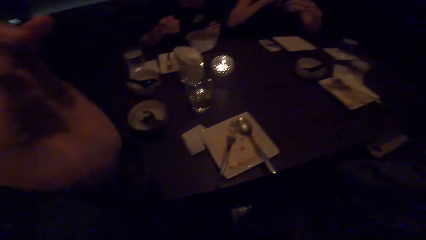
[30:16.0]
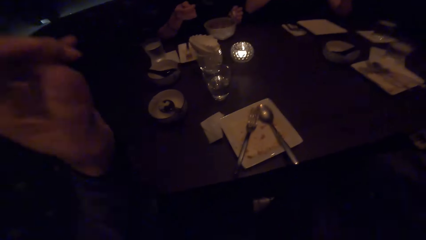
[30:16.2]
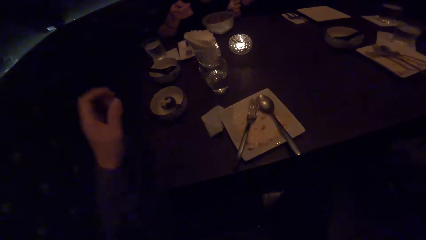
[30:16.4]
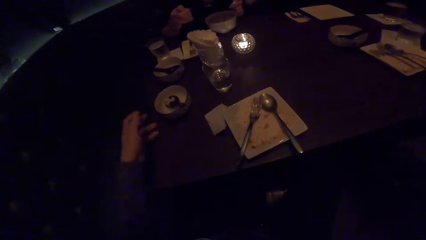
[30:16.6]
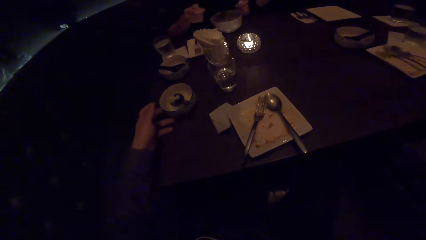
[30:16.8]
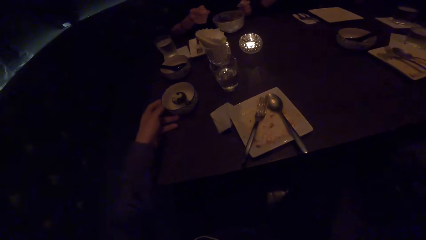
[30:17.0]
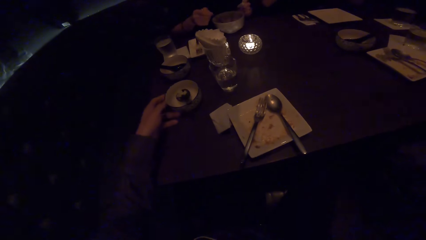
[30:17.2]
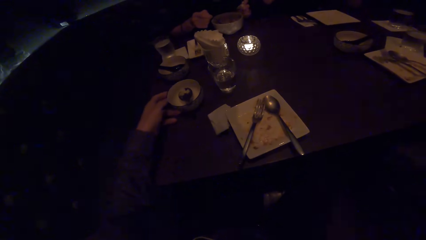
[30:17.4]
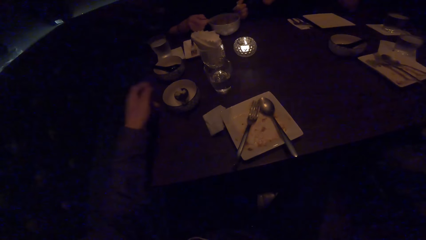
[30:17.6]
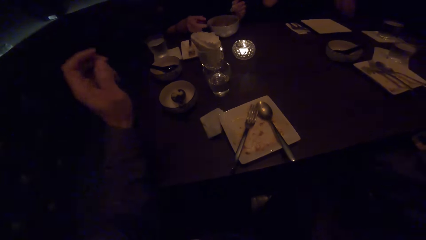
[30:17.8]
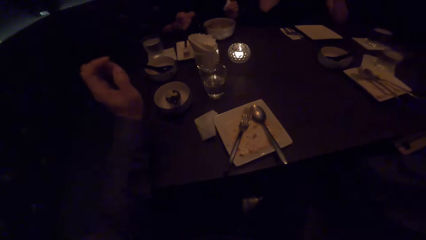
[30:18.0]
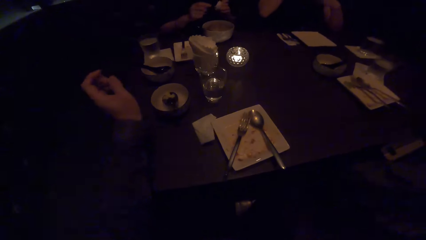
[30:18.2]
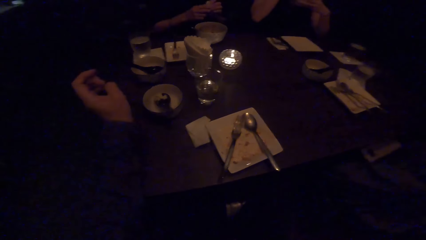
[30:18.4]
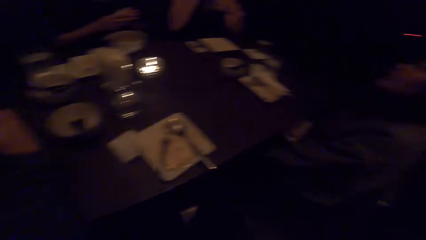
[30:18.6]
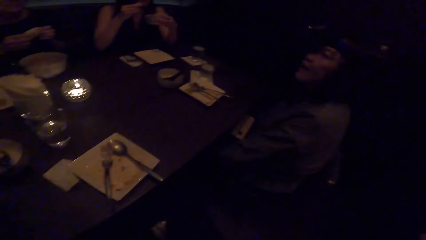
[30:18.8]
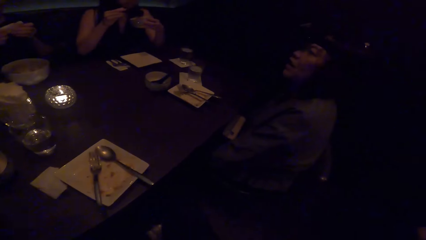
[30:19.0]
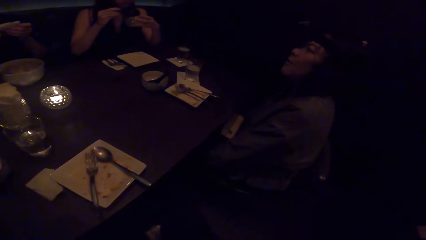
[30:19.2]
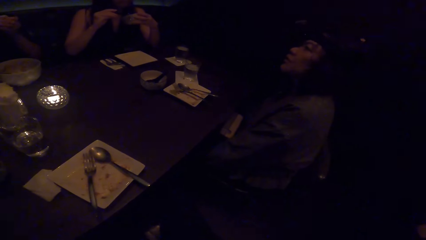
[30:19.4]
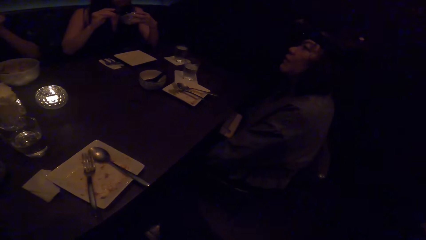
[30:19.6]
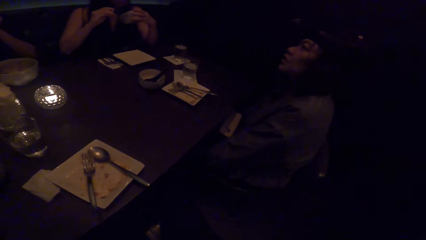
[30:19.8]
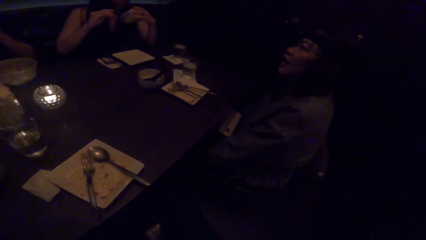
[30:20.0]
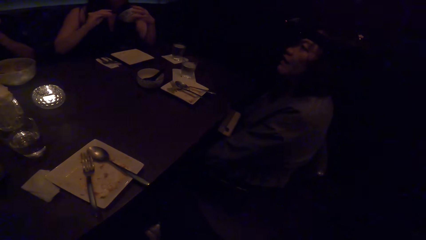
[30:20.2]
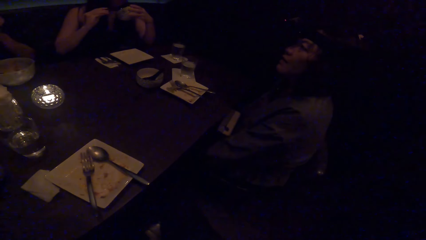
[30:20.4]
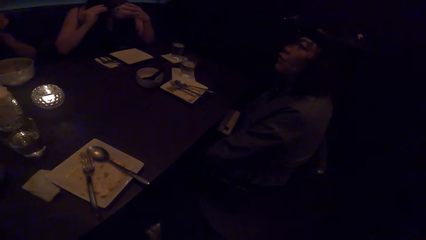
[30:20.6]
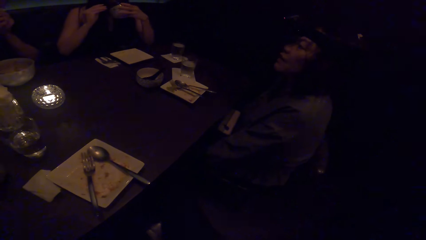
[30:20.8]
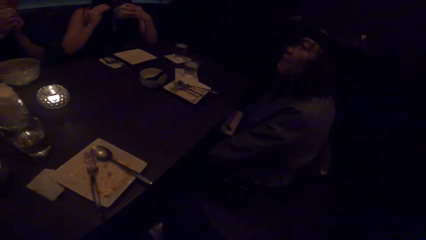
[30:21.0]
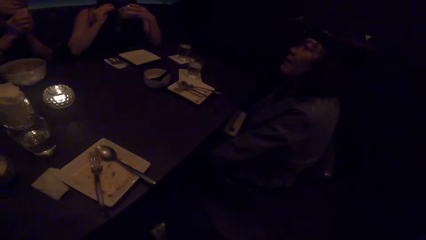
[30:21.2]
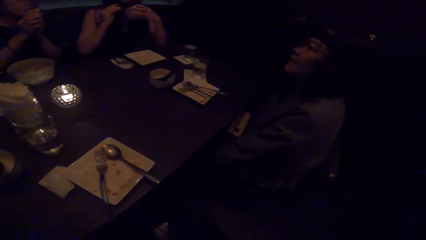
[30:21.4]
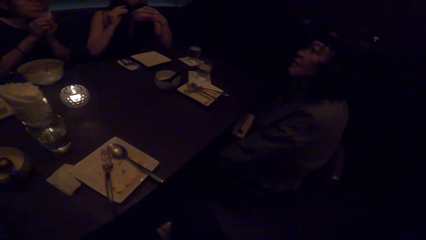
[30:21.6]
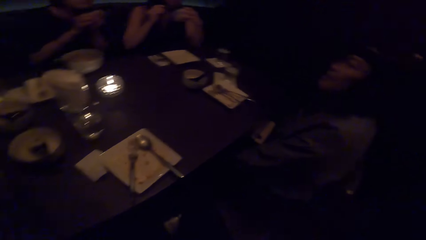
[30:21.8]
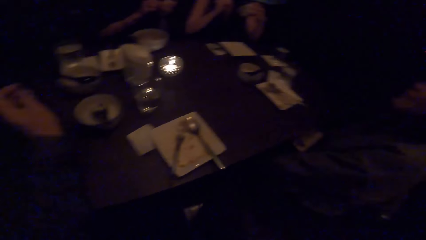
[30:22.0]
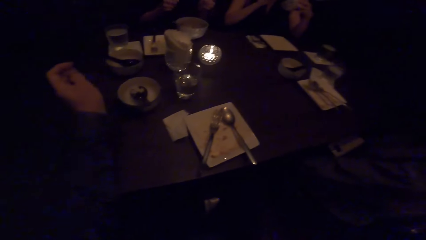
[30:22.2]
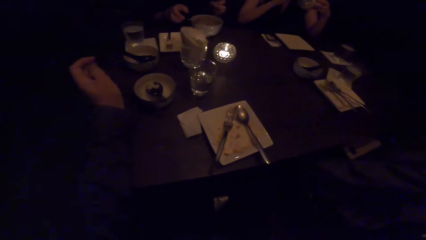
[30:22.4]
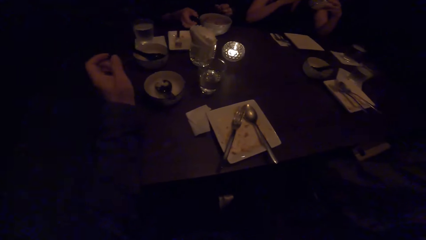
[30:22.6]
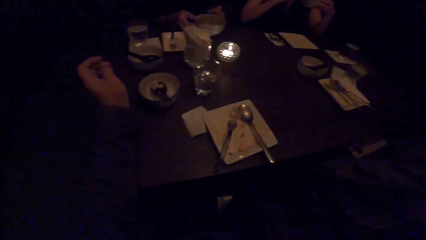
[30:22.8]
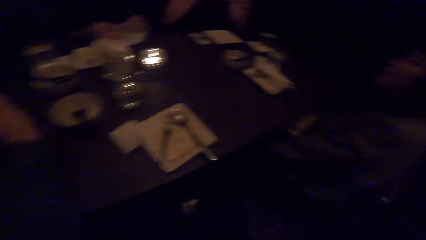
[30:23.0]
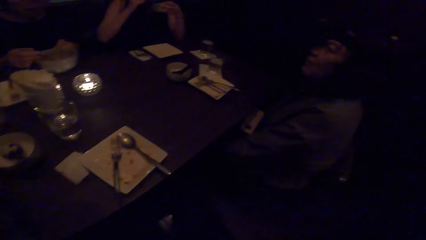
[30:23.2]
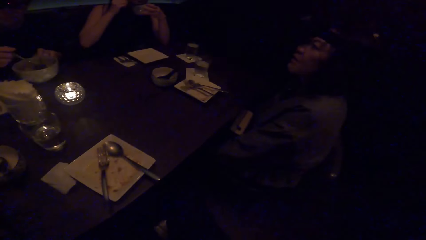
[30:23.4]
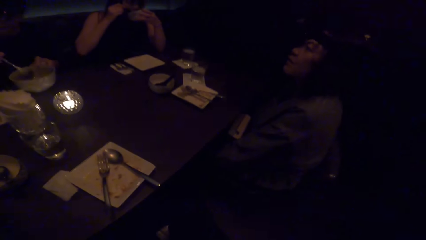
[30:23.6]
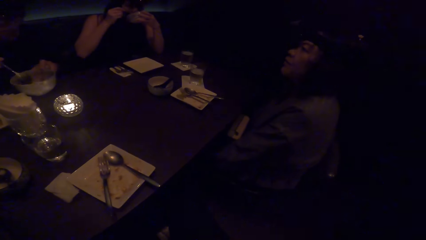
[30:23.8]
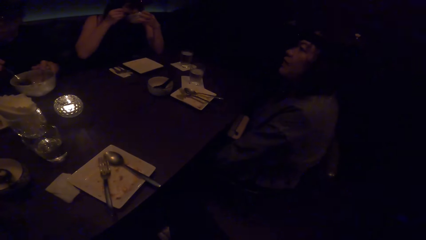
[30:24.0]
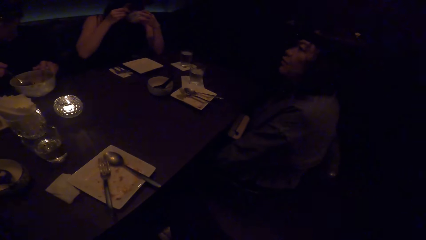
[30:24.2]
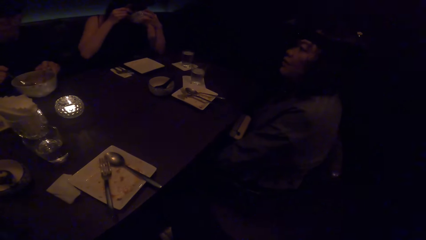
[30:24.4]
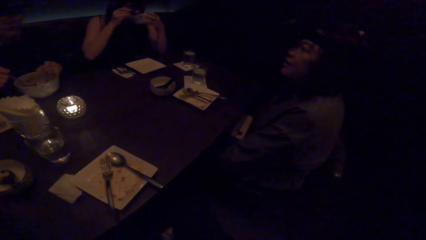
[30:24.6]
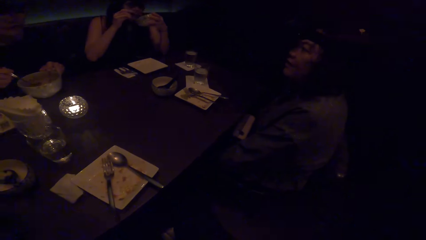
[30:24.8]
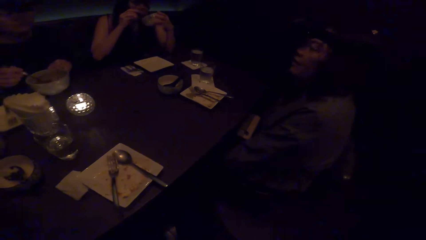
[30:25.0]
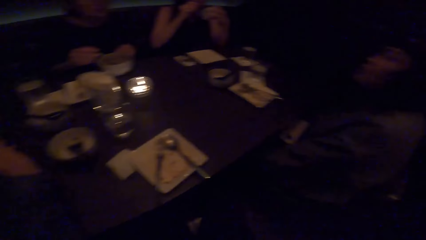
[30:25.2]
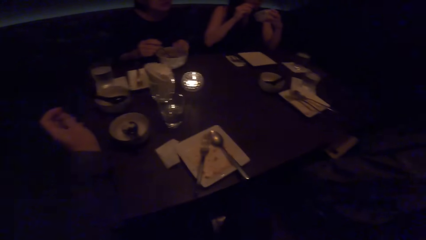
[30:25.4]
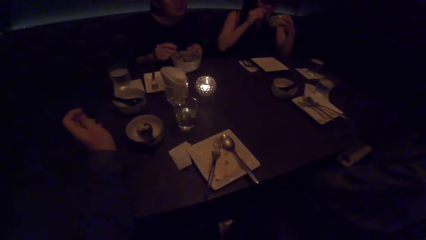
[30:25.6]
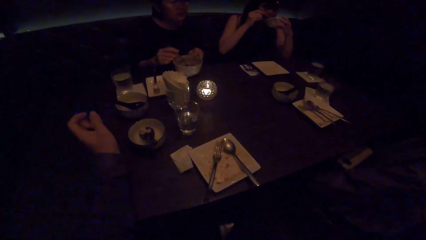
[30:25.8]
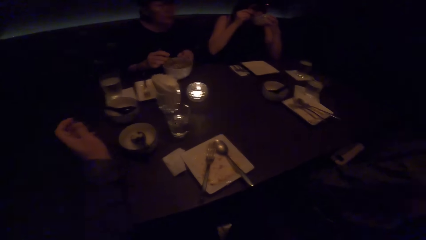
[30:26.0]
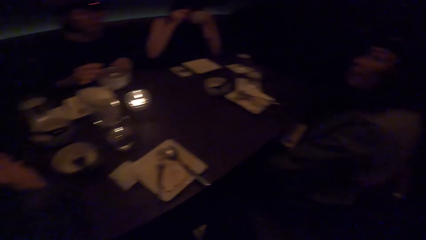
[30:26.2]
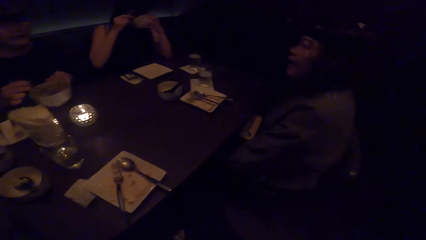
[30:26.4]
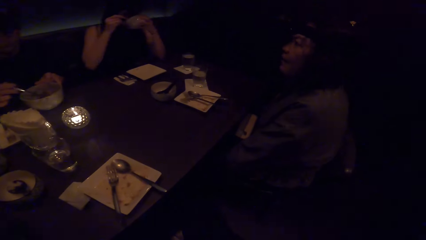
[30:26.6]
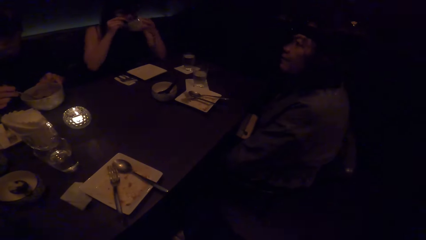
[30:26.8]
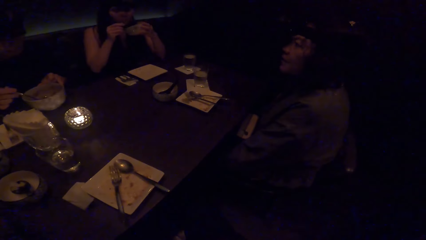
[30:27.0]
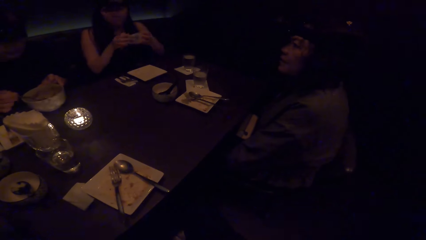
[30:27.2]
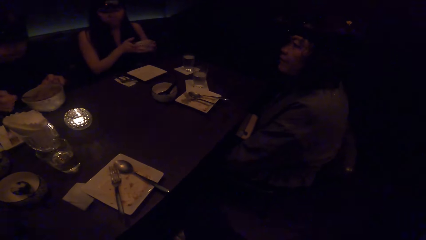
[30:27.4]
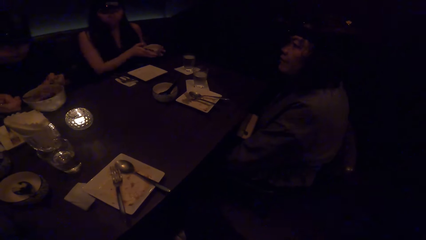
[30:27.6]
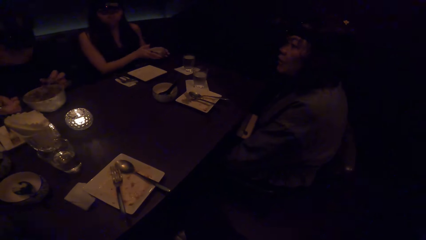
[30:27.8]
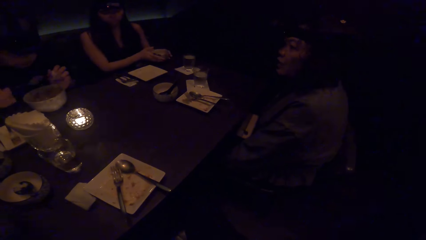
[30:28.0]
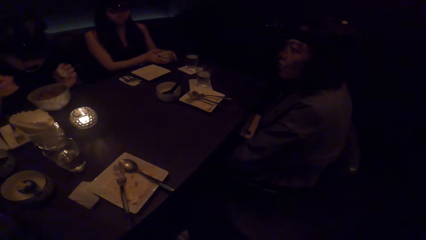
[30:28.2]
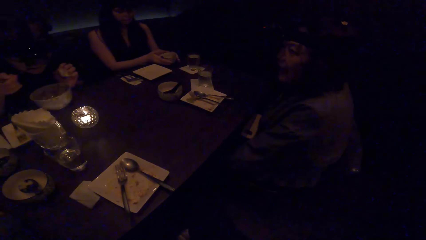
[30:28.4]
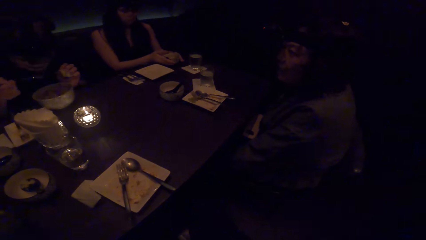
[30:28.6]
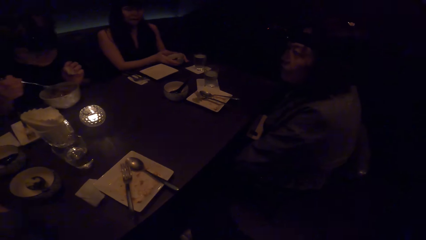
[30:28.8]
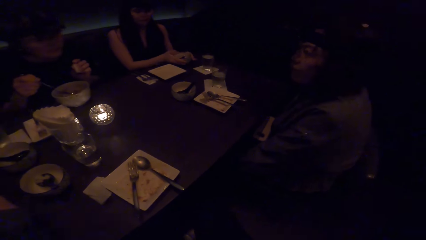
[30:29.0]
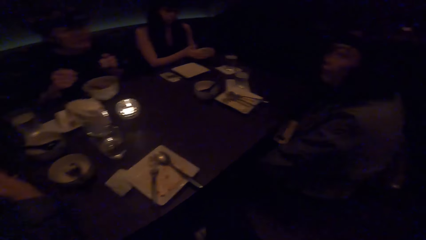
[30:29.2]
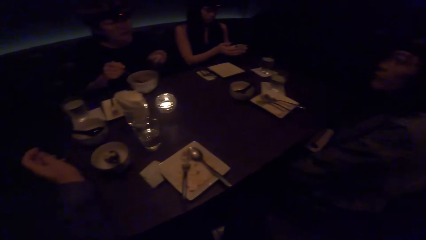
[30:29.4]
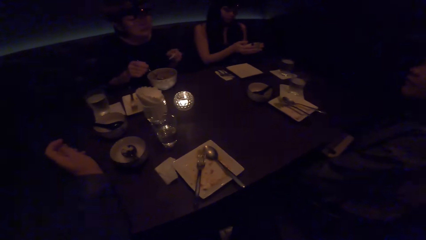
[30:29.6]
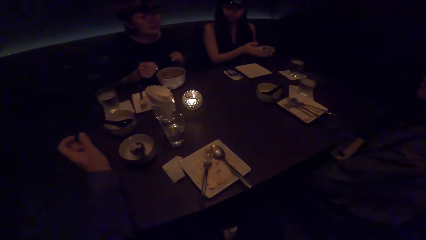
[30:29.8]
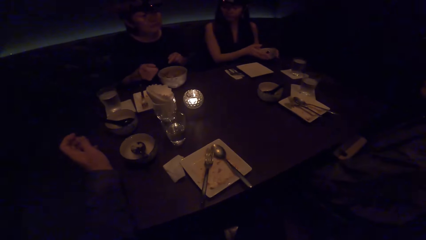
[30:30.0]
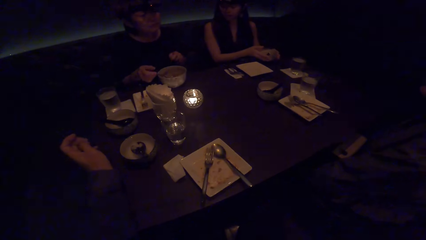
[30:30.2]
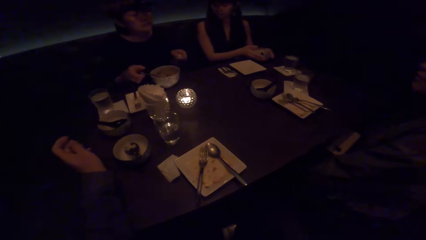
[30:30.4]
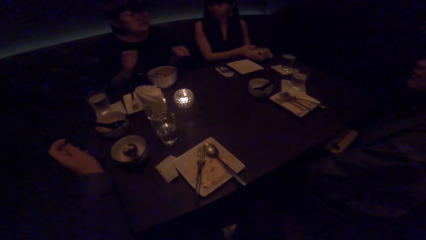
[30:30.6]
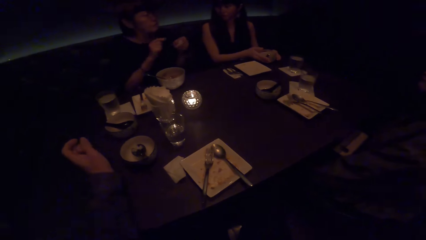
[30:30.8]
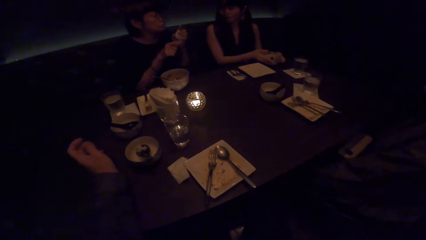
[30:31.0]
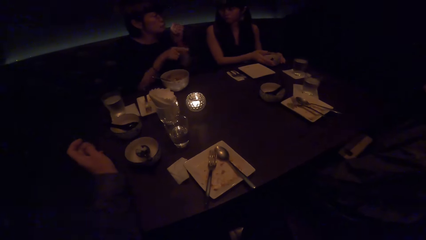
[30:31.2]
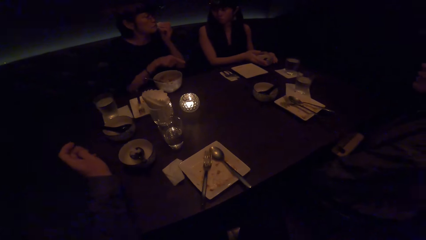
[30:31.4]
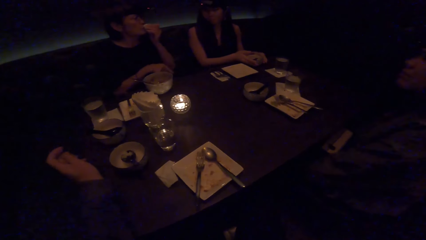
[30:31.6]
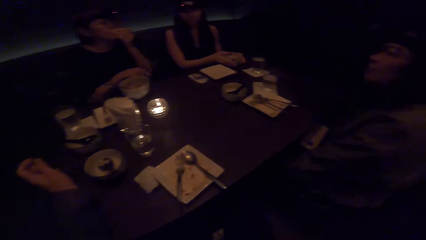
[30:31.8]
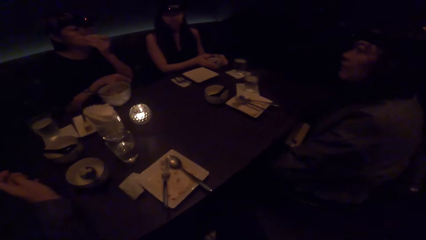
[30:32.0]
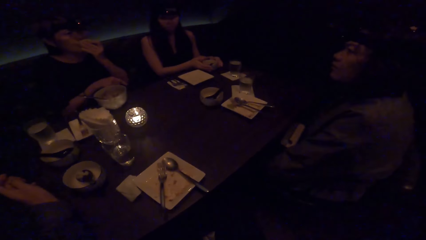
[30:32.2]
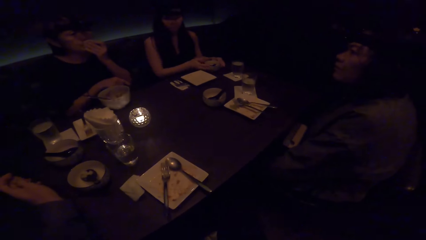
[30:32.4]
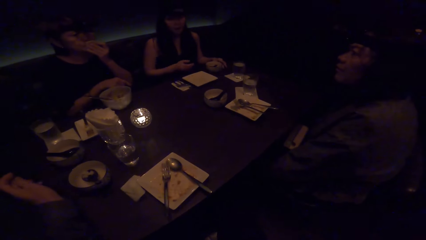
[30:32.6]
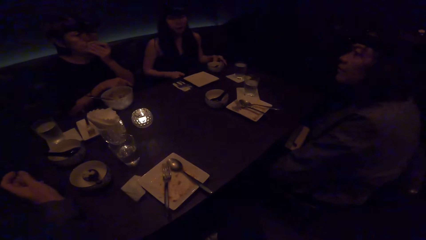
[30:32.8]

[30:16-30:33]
The camera wearer moves a plate with his left hand. He pushes the sugar bowl. He looks at a woman. A woman wipes her mouth with a tissue paper. Another woman eats soup with a spoon. The first woman picks up her spoon with her right hand. The other woman drops her plate on the table. The first woman eats soup with a spoon, drops the spoon in her plate and wipes her mouth with the tissue paper.
